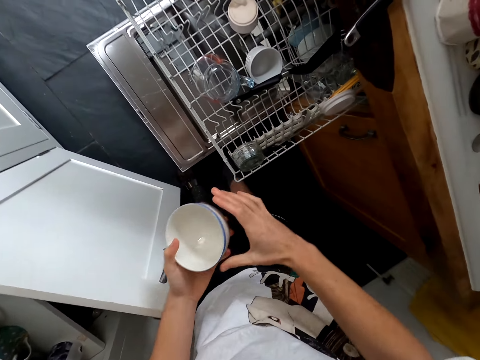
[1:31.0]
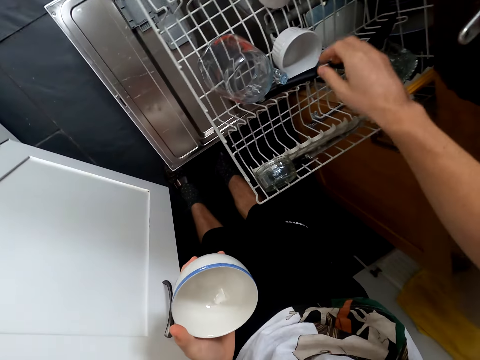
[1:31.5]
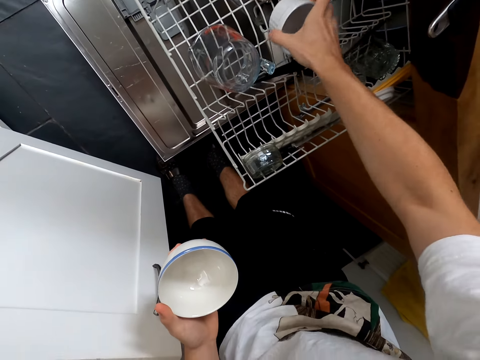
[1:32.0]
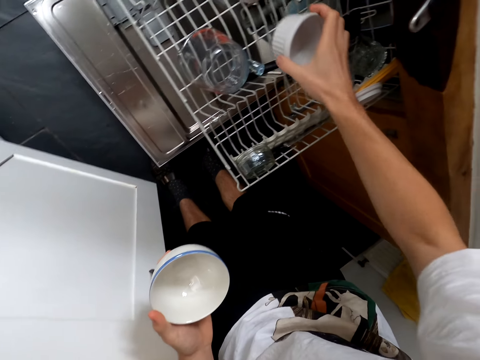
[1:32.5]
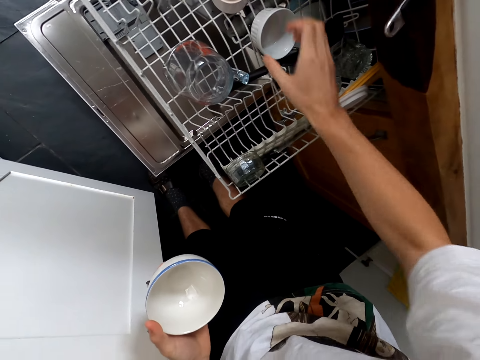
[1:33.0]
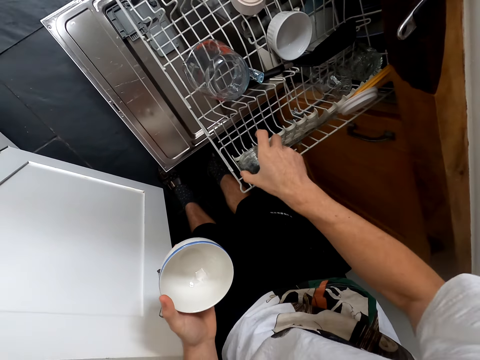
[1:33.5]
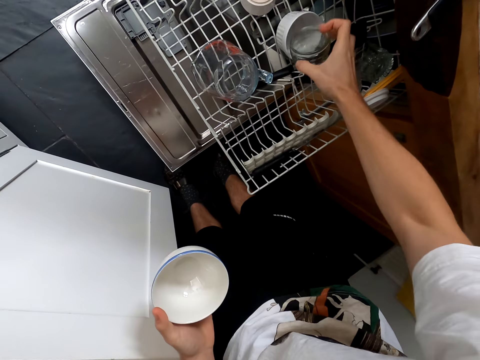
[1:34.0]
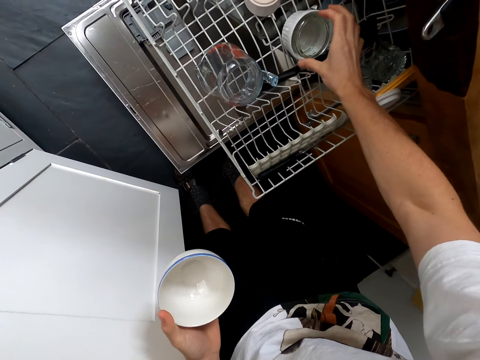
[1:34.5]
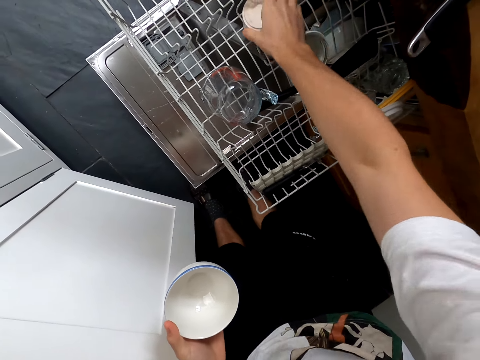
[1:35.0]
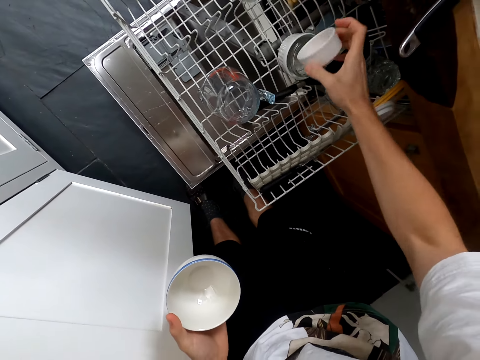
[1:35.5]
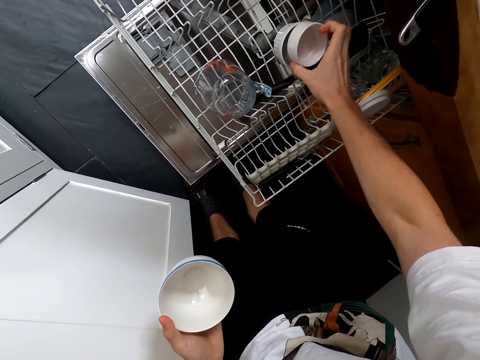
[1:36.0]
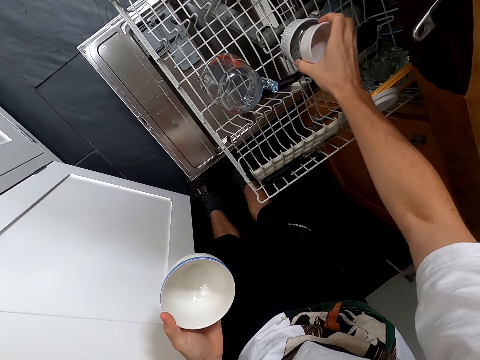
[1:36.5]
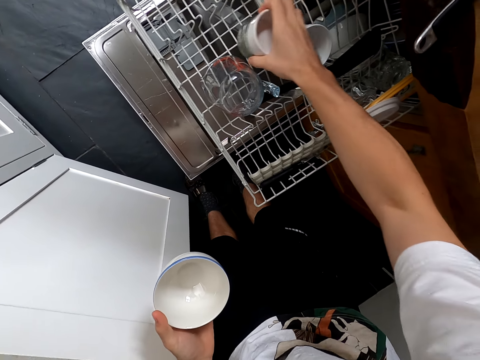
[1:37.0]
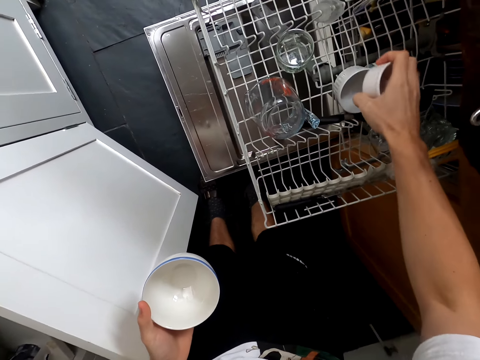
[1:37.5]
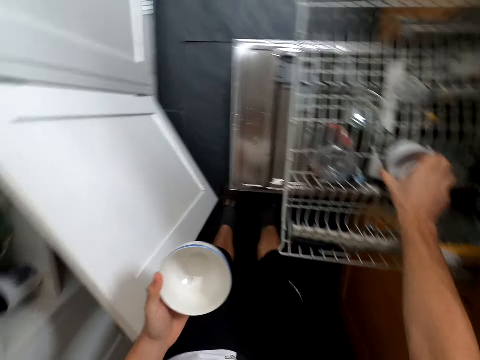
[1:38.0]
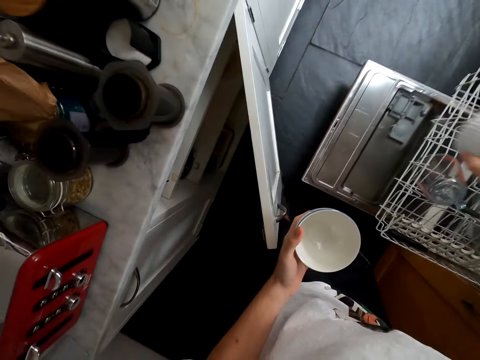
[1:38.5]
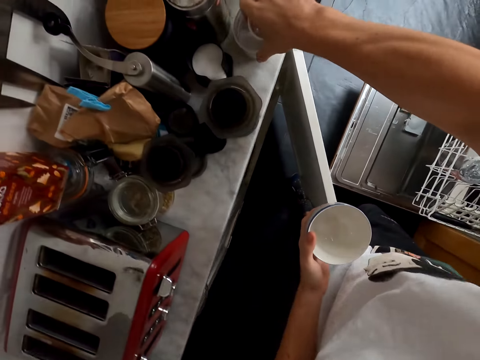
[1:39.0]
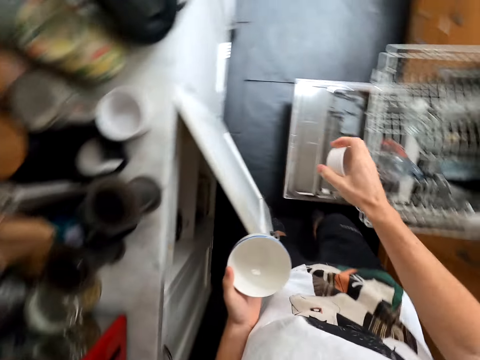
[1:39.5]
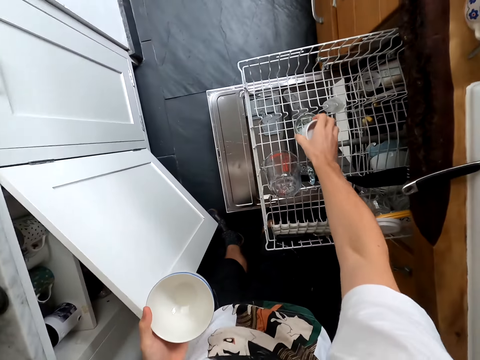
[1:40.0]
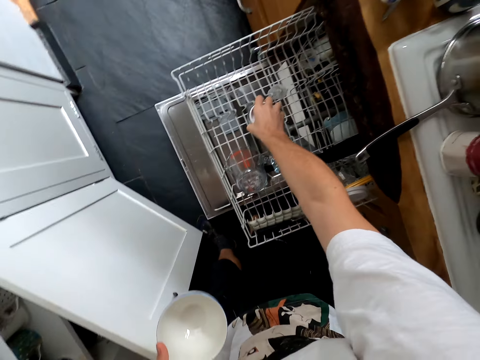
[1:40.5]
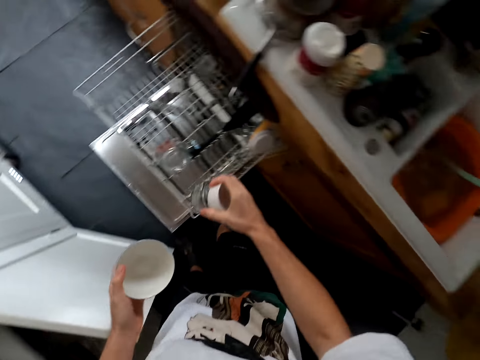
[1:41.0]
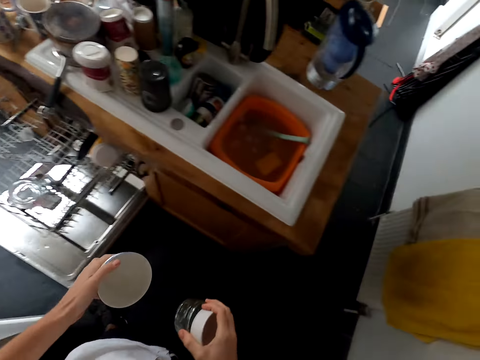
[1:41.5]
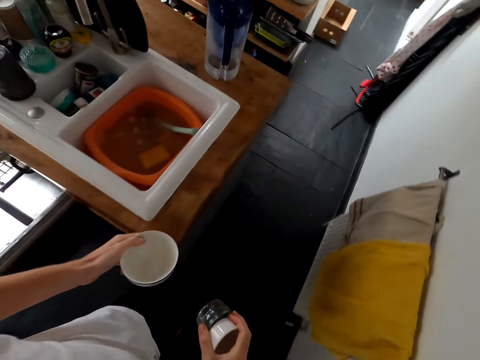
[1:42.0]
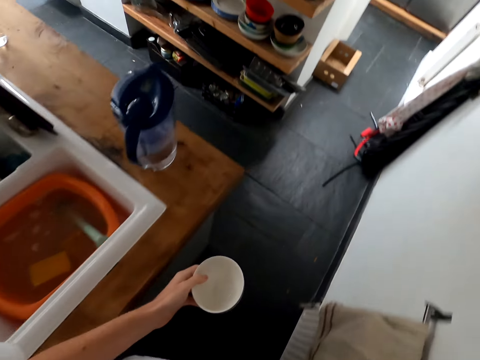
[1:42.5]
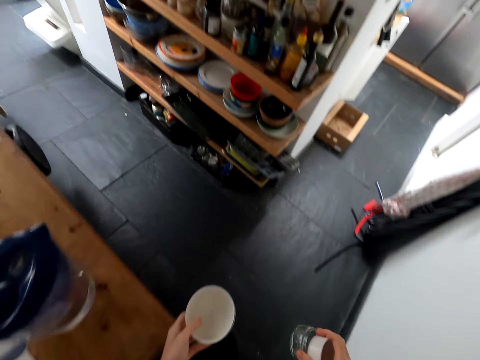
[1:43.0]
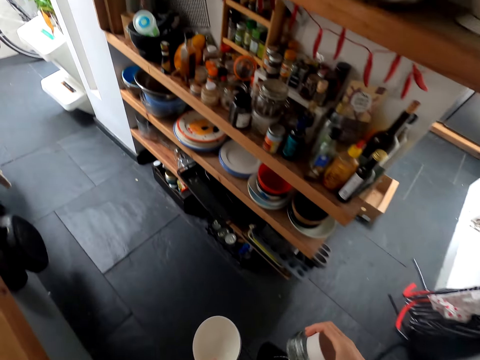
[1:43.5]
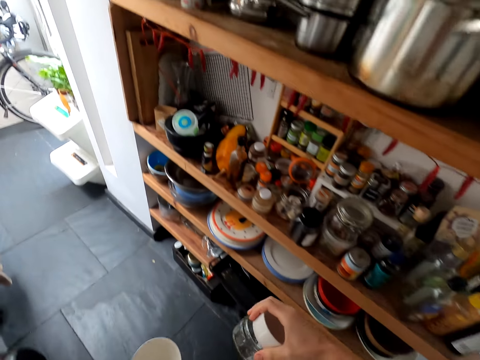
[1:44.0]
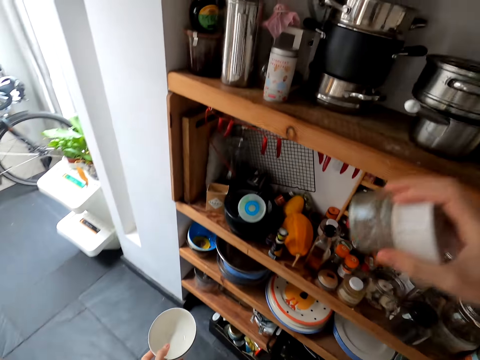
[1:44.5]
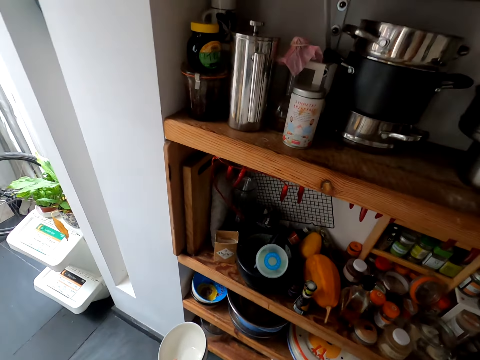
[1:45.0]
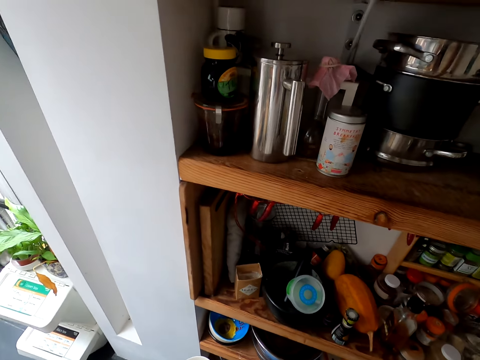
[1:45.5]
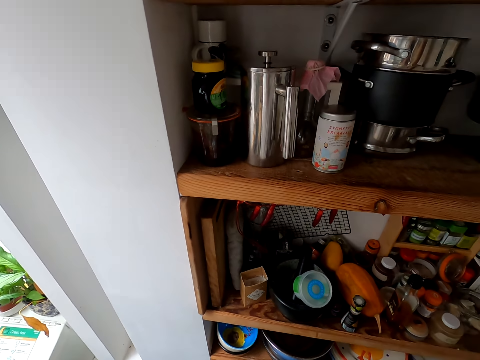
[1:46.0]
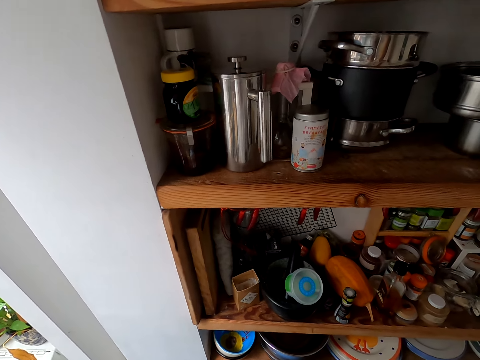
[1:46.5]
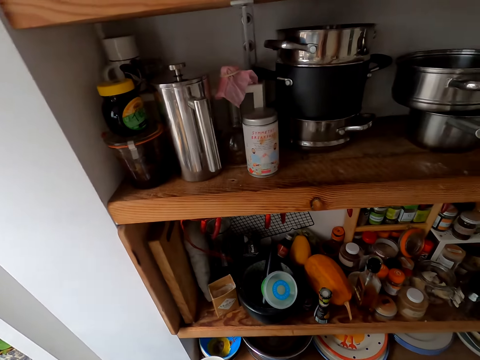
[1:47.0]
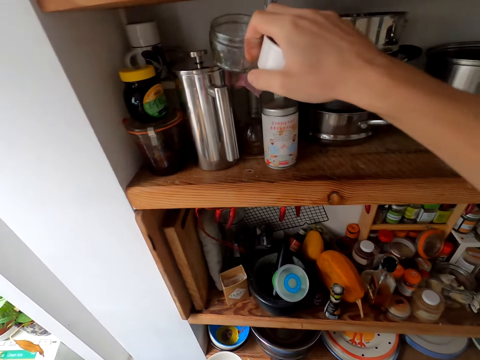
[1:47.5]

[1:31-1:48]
The camera wearer picks the sugar dish. They hold the bowl with the left hand. They take another utensil. They put back the utensil. They take a lid. They put the lid on the utensil. They arrange dishes. They take another small bowl. They put the bowl on top of the other utensil. They take out the utensils. They put some utensil on the dishwasher rack. They put some utensil on top of the other utensils. They take the utensils. They put some utensils on the kitchen slab. They turn around. They take another utensil on the dishwasher rack. They turn around. They walk around. They put the utensils on another upper cabinet.

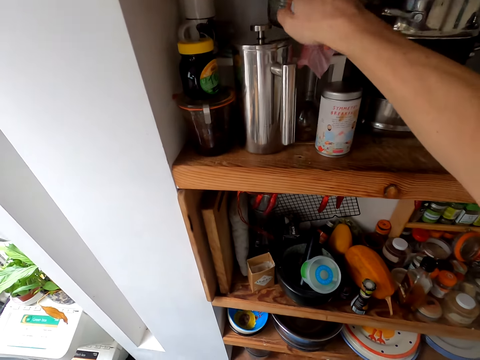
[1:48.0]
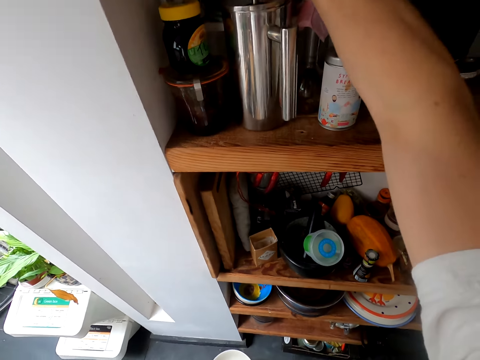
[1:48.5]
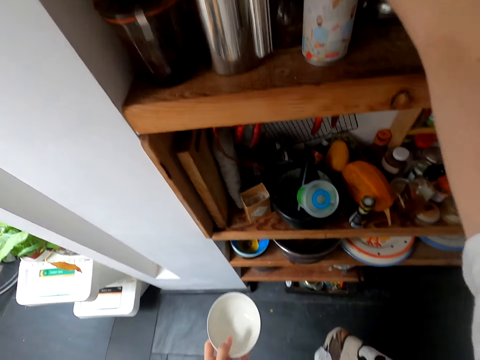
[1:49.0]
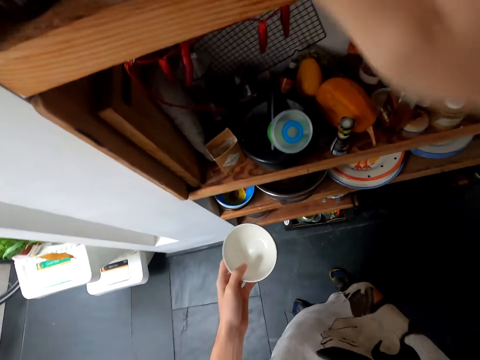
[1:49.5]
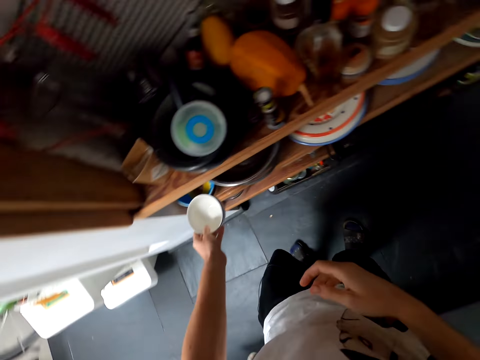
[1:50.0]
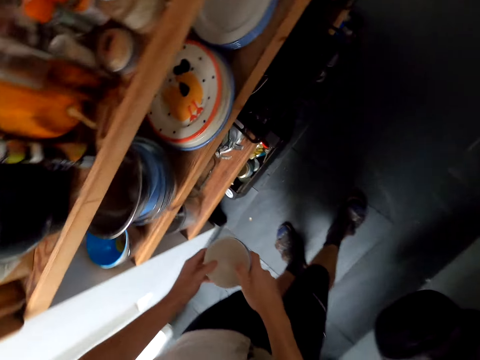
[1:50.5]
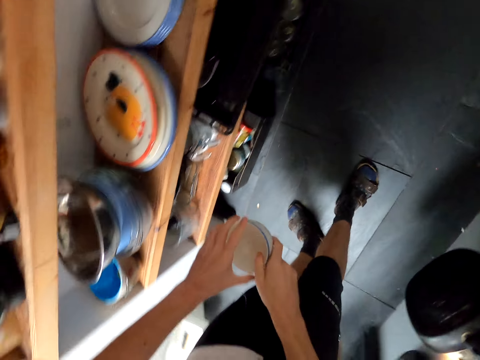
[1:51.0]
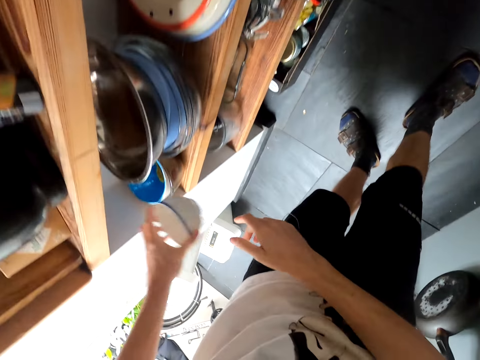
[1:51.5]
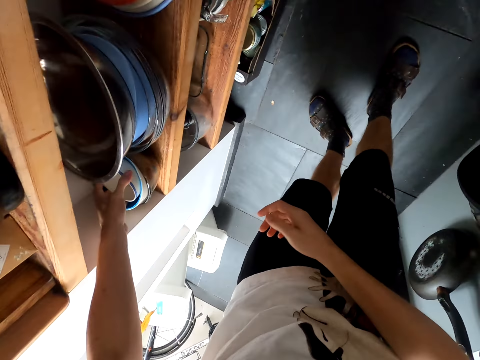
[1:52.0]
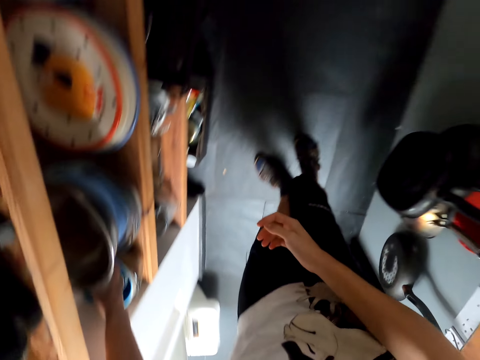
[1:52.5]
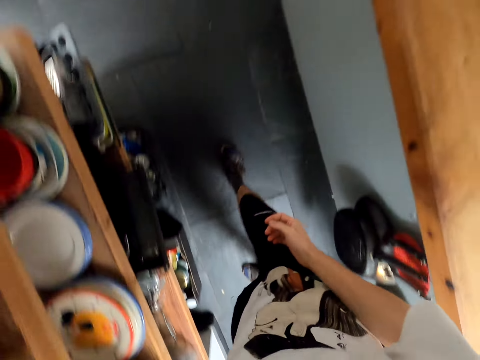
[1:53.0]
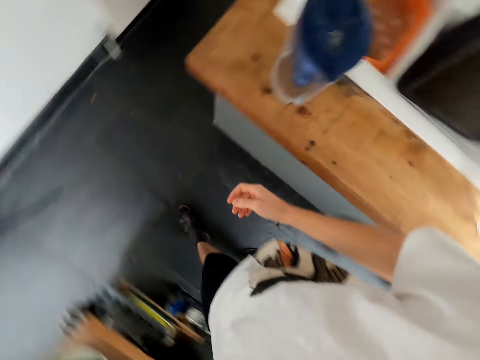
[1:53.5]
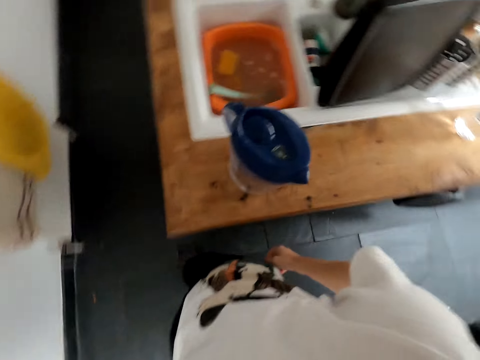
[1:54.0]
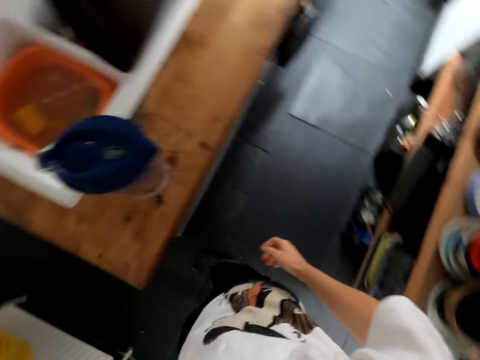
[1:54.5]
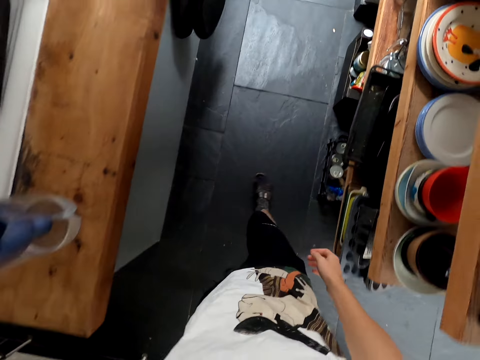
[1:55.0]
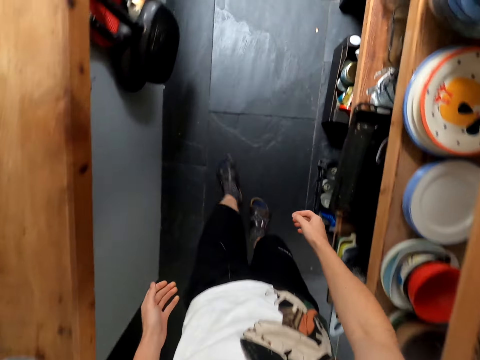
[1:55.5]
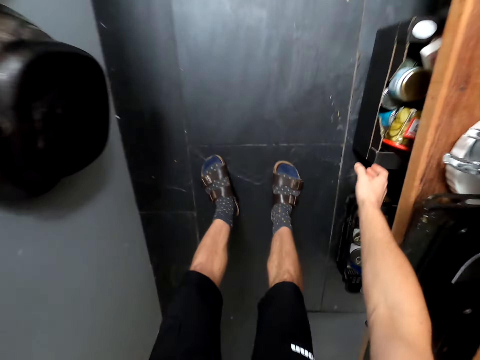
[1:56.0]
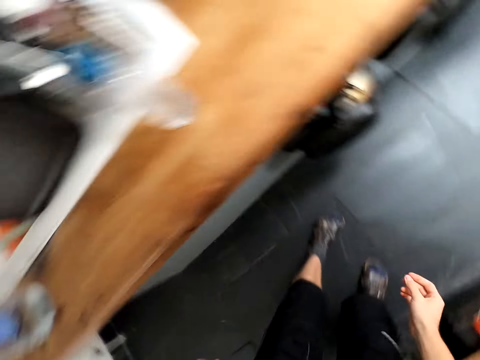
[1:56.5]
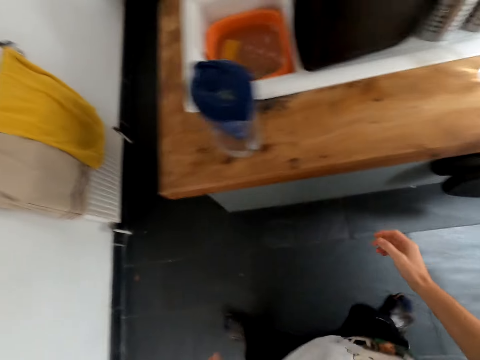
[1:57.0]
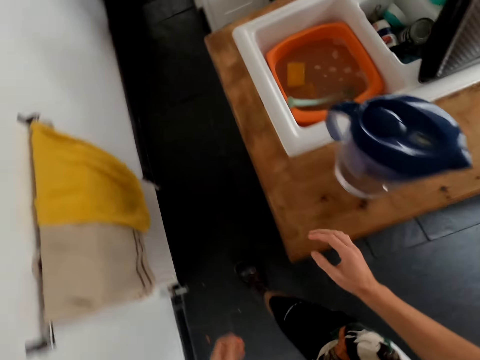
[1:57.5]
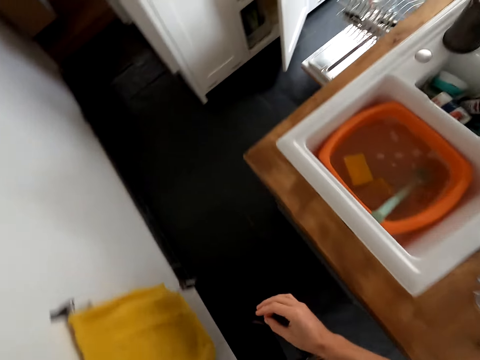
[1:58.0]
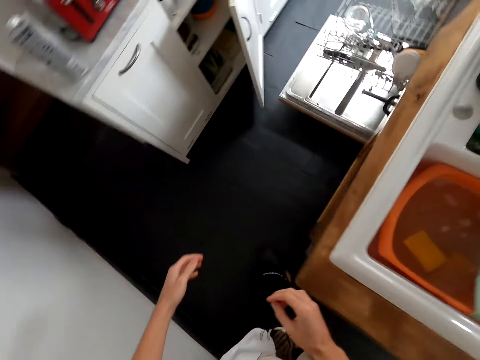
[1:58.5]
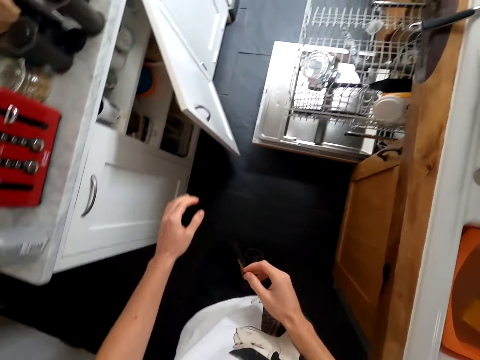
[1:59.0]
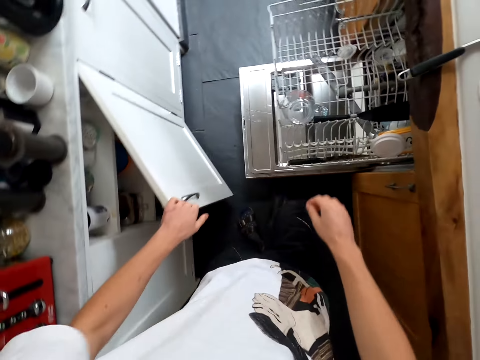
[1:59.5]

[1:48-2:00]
The camera wearer puts some utensil in the middle cabinet. They bend. They look around. They hold the soup bowl with both hands. They put the soup bowl in a lower cabinet. They stand up. They walk around. They bend. They stand up. They walk around.
